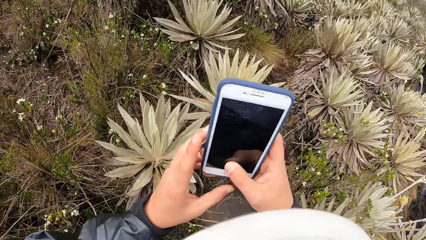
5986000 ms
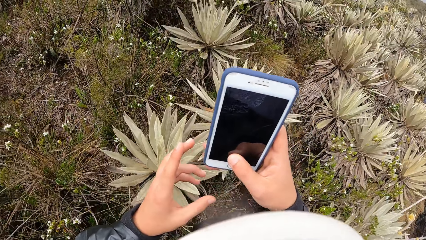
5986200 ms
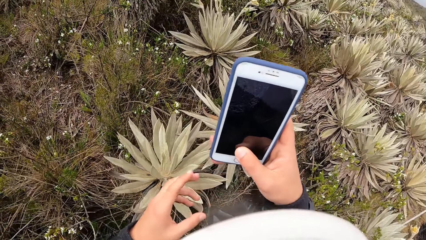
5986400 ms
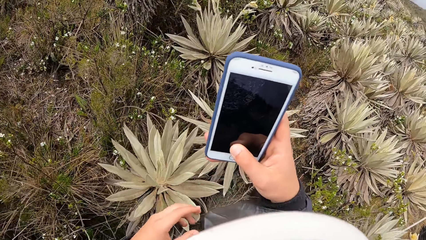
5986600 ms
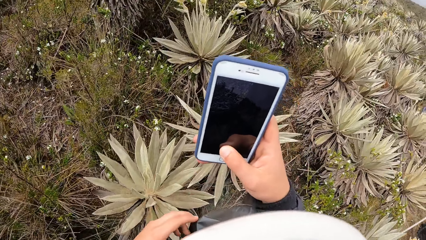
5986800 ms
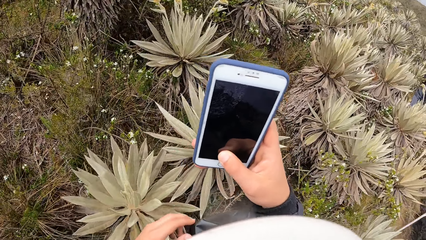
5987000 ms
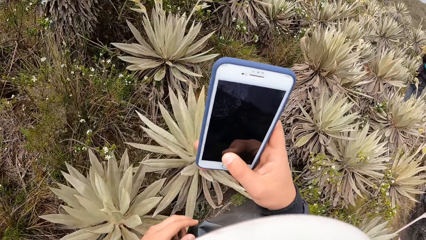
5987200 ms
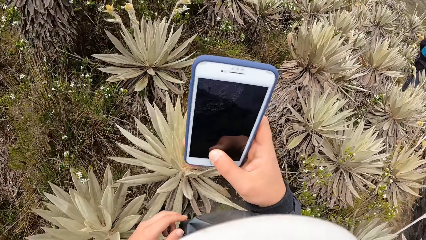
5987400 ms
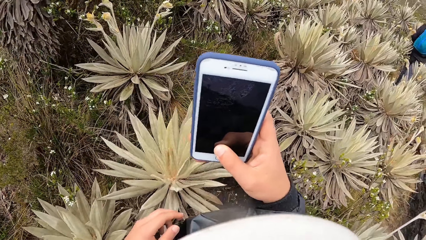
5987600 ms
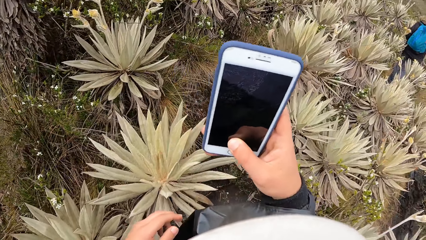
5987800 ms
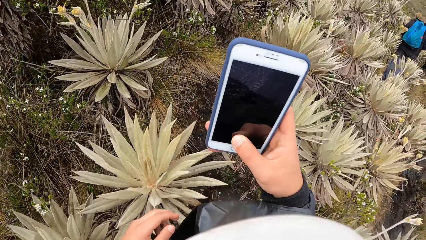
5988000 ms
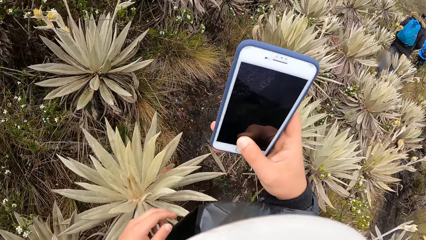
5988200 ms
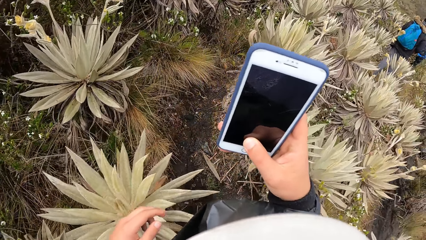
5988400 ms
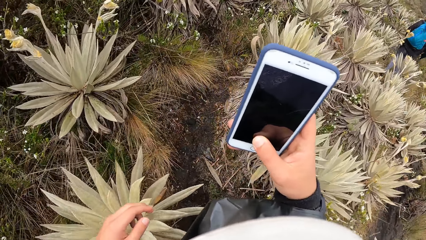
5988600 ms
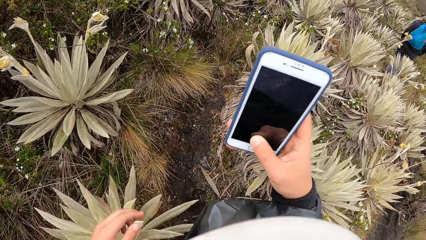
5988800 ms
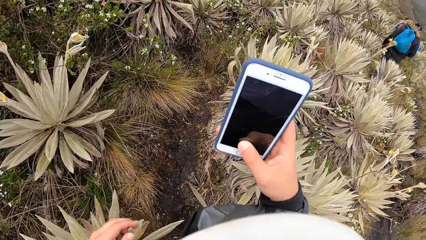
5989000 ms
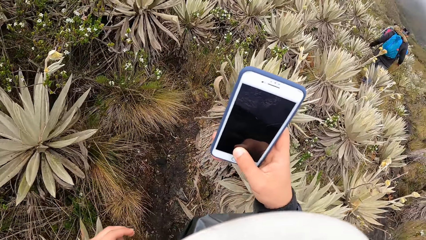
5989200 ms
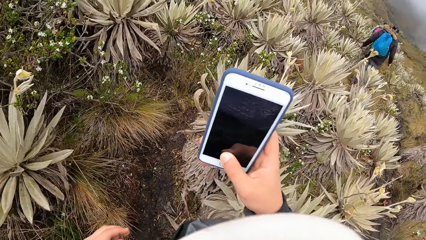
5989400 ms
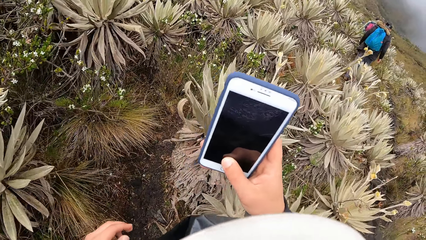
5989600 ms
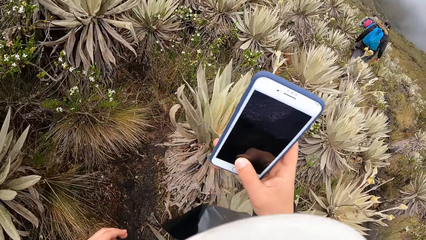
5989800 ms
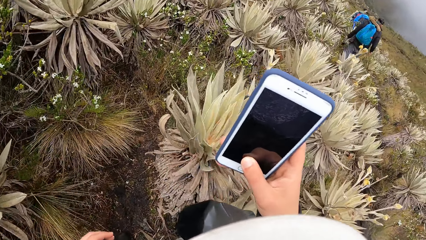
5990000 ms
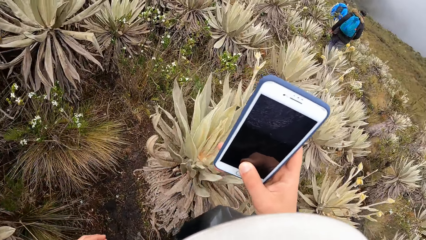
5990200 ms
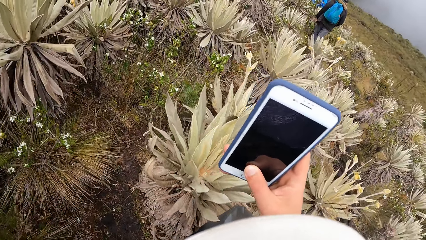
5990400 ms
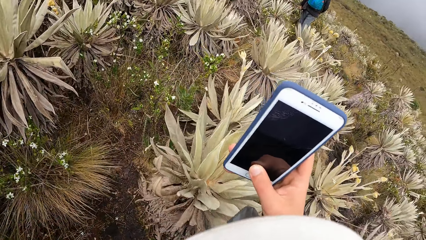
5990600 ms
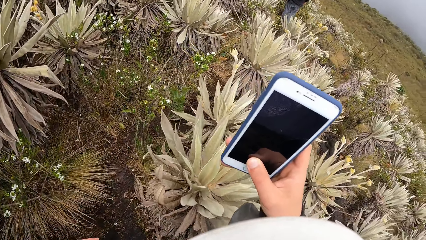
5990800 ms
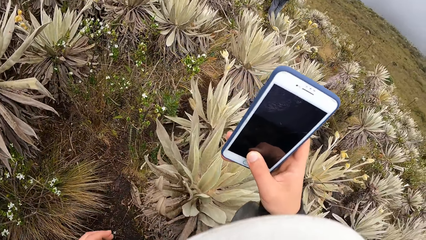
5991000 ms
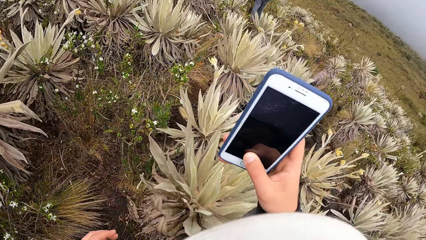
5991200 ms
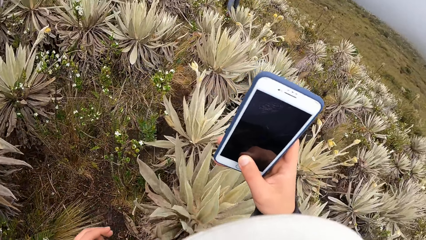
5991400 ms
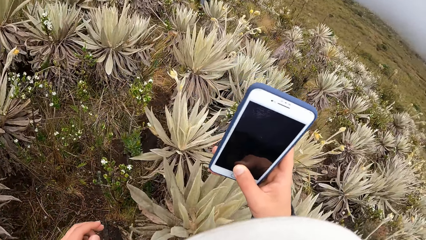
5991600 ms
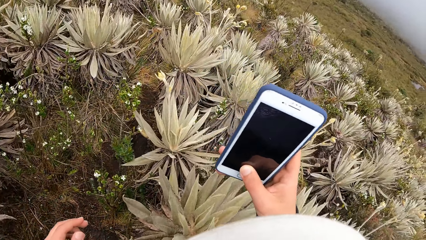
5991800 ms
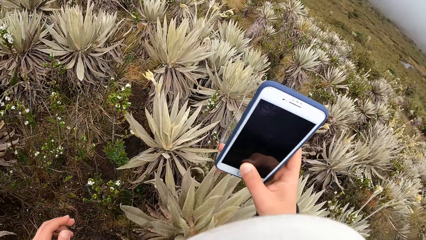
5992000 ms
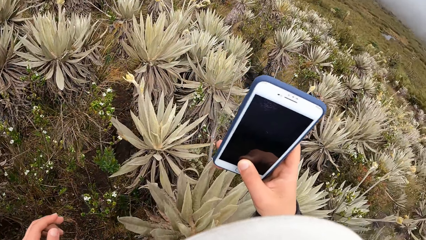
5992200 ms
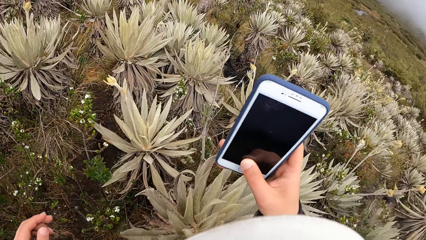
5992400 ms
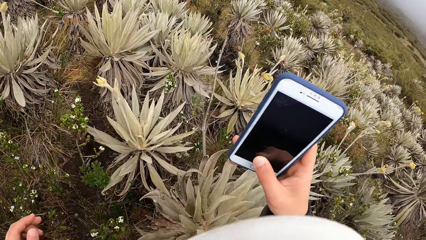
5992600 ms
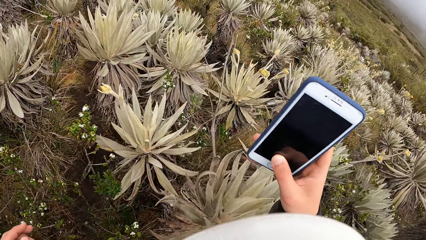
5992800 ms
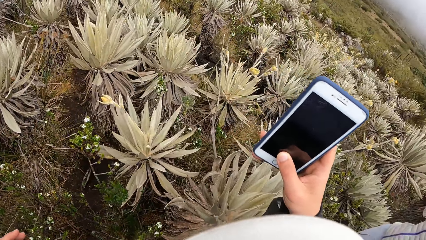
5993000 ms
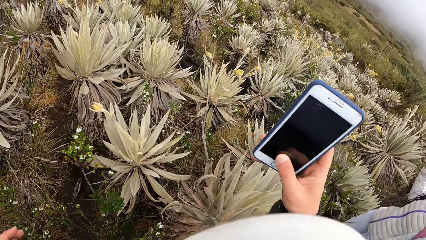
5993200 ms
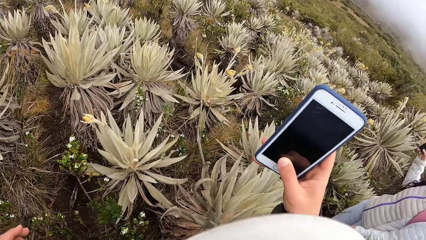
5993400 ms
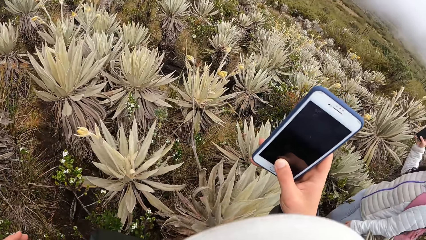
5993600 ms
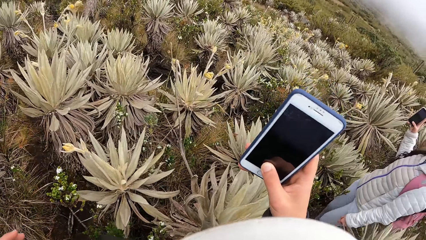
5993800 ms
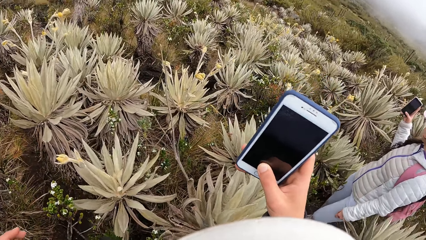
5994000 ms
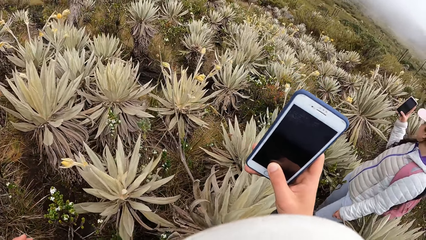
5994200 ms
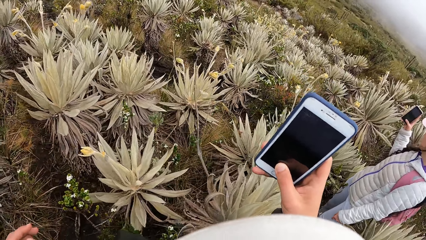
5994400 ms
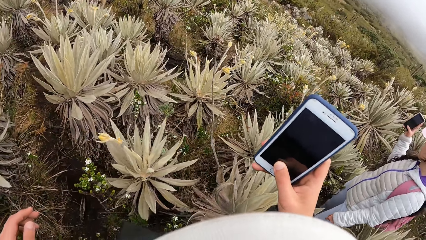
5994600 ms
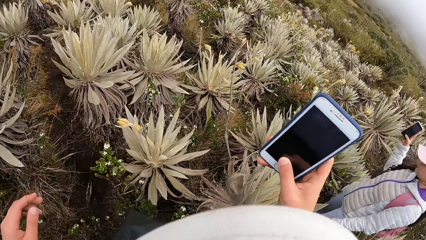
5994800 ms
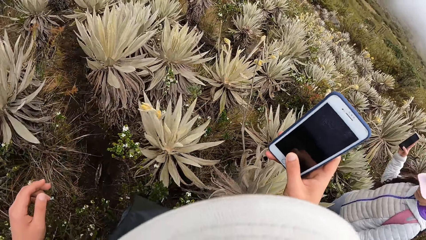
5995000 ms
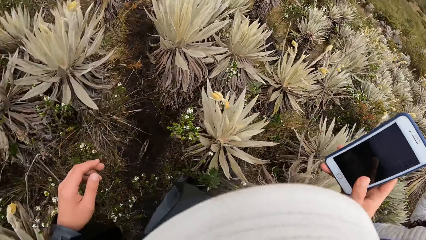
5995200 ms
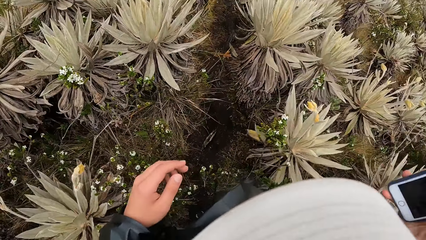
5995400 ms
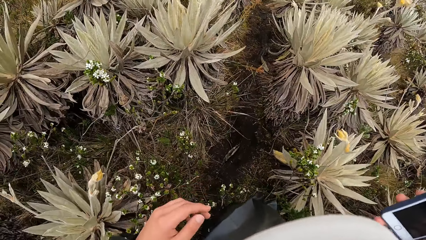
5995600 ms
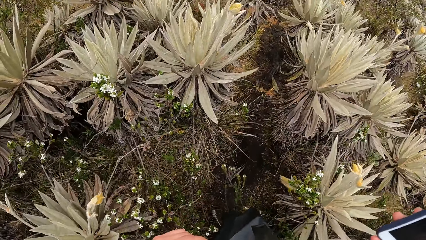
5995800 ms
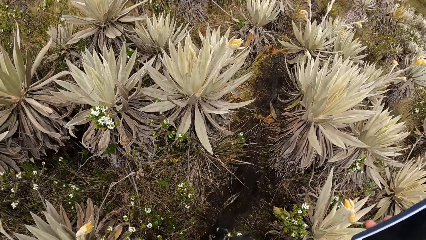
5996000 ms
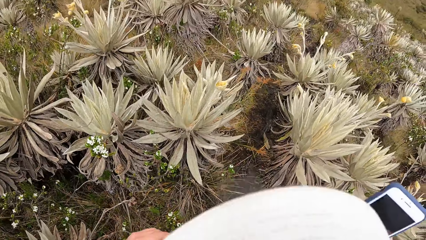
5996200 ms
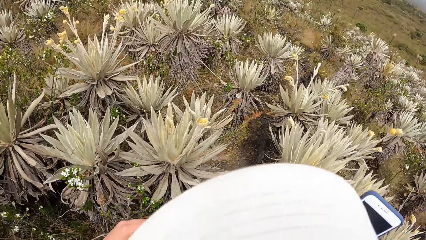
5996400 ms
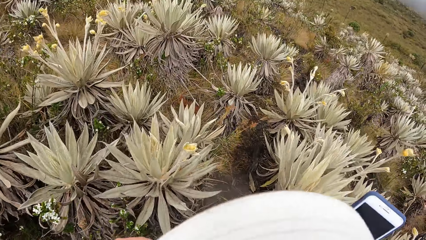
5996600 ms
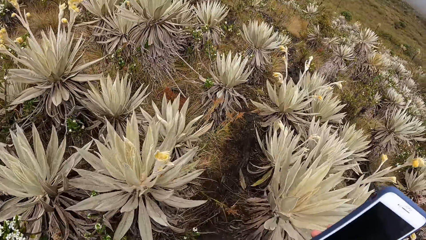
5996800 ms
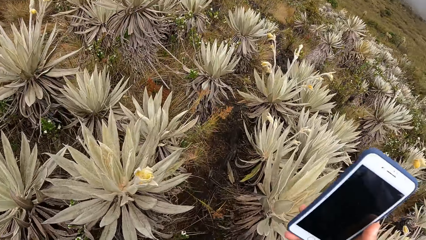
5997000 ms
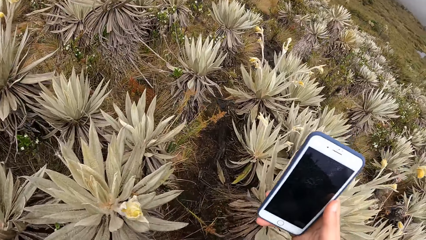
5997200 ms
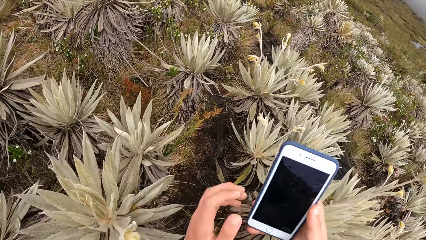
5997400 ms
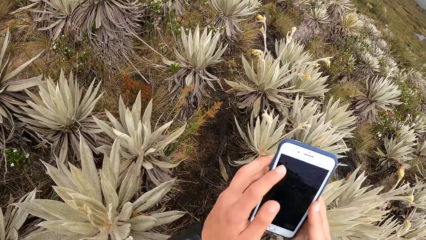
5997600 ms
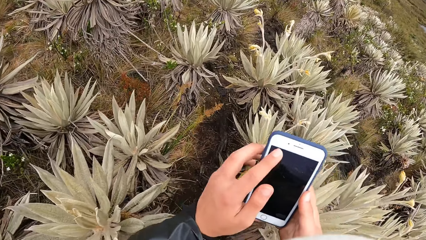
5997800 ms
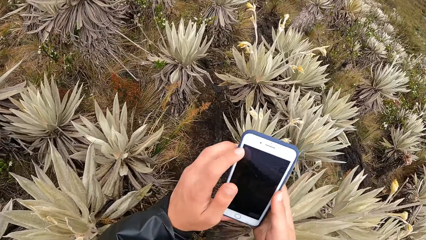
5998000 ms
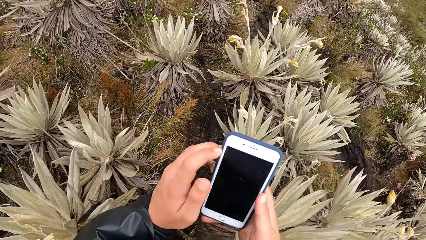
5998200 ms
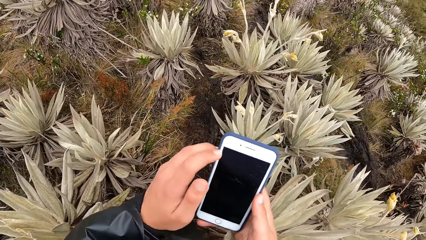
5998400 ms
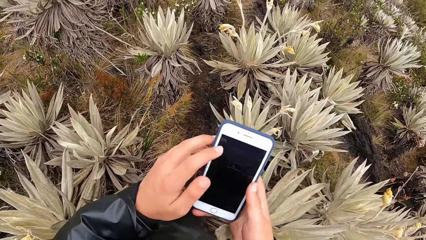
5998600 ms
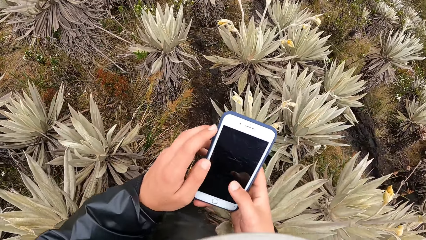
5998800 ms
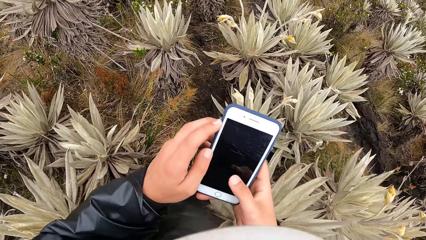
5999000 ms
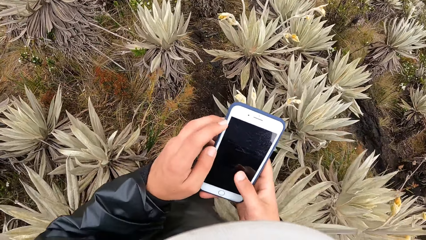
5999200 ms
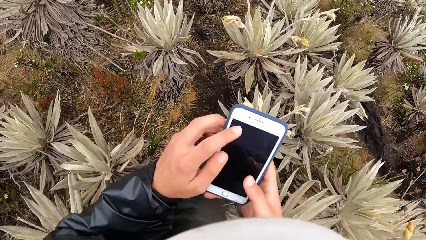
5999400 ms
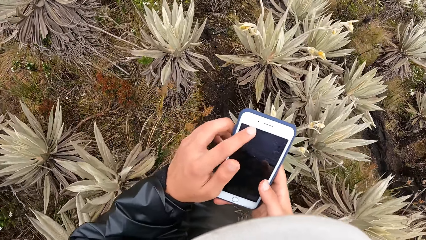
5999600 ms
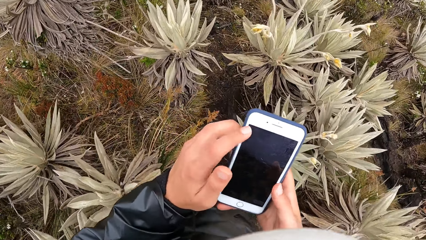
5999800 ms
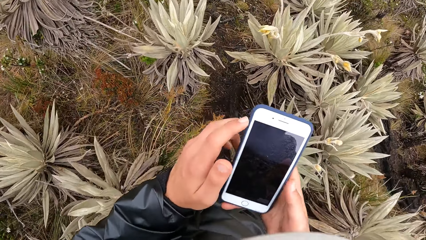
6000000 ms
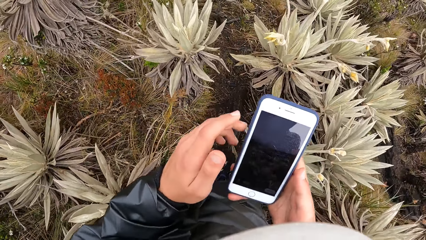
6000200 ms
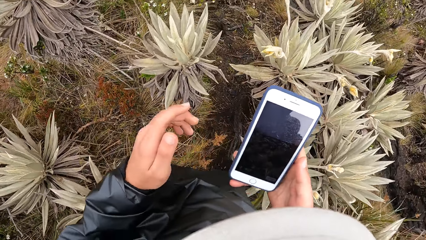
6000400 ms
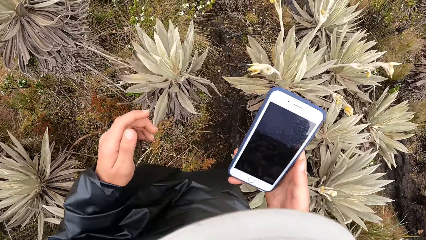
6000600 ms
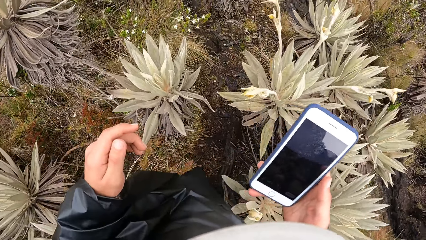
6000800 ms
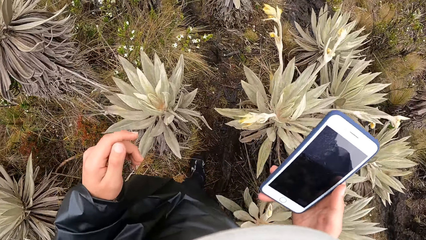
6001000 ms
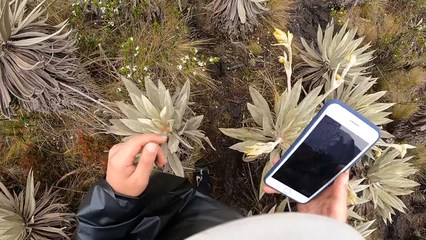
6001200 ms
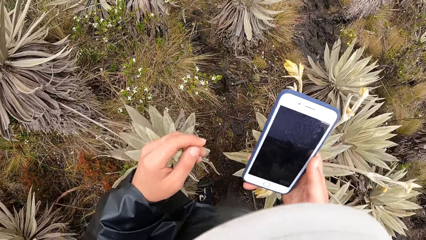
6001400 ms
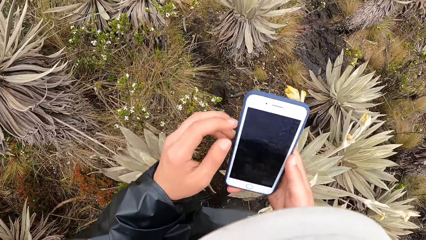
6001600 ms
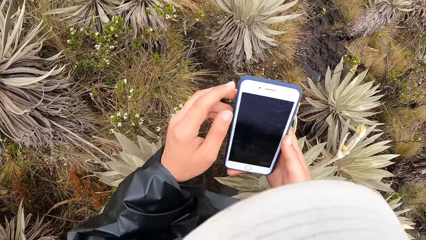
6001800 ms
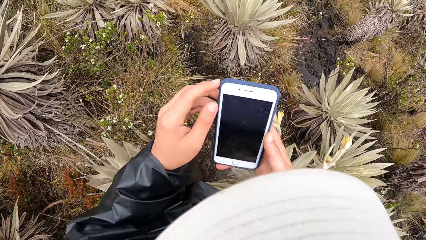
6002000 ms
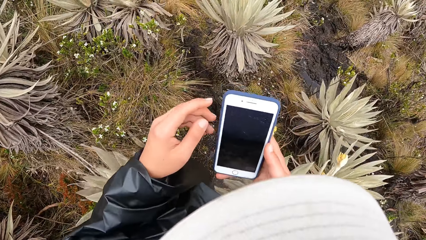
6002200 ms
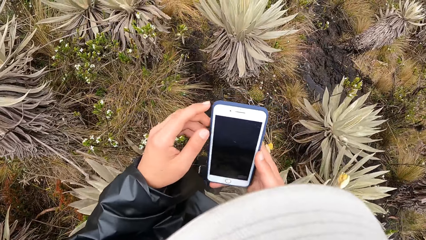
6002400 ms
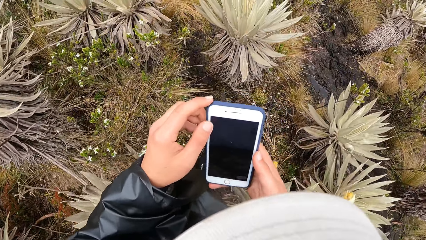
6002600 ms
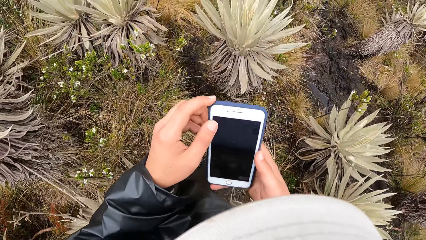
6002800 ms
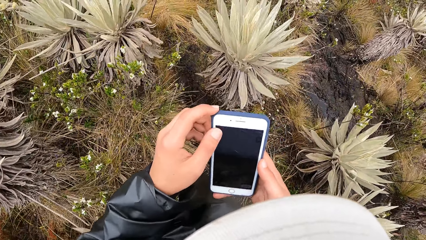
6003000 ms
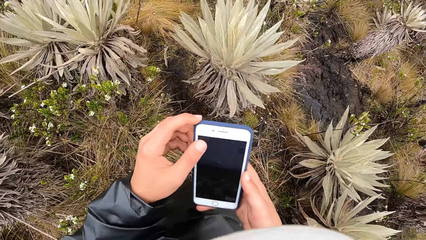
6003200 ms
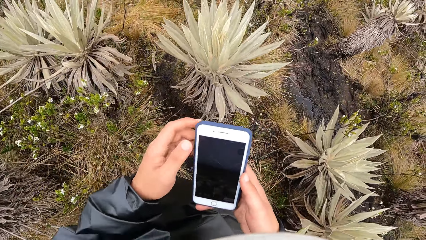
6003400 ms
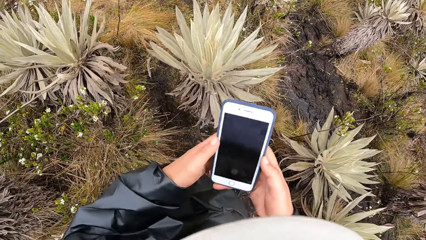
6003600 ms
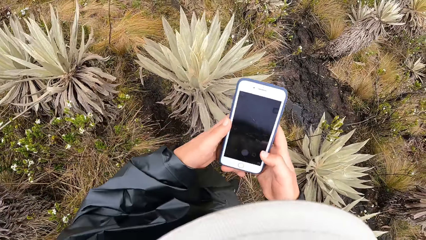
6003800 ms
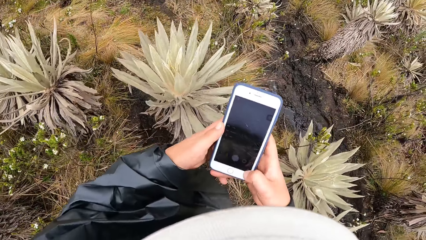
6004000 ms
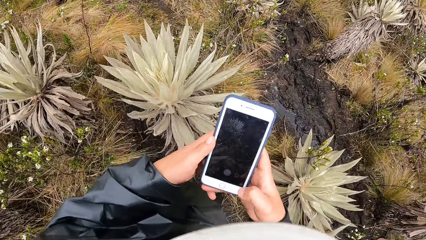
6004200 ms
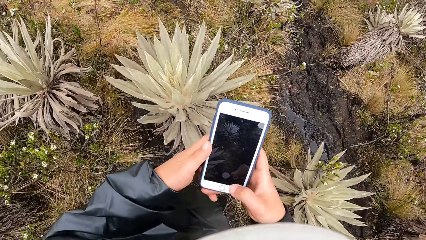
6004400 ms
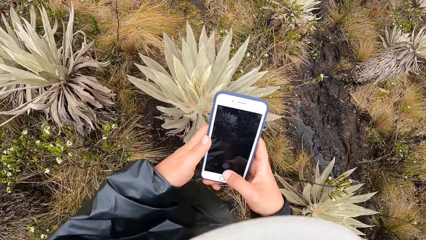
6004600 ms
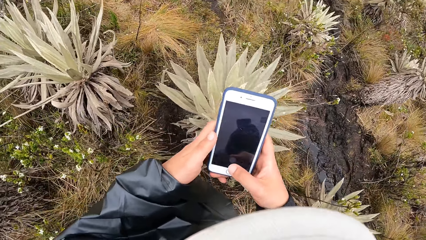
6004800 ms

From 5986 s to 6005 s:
The camera wearer takes pictures with the phone. A man walks on the hill. Another man walks on the hill. The camera wearer operates on the phone.
